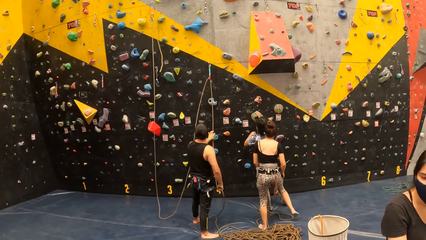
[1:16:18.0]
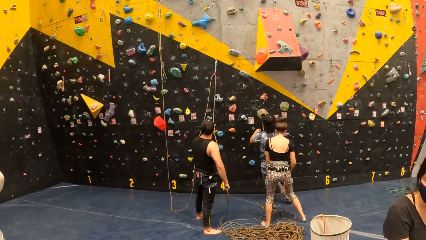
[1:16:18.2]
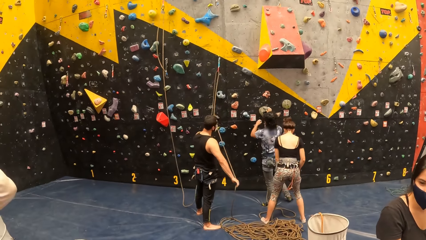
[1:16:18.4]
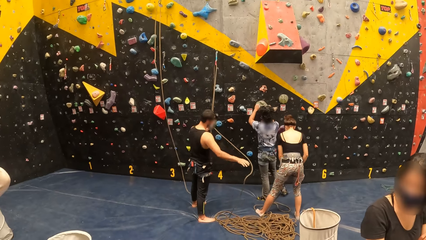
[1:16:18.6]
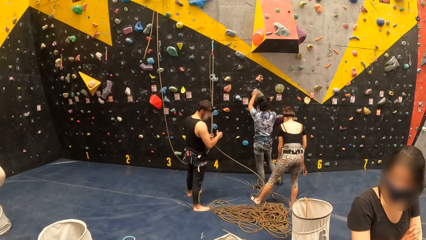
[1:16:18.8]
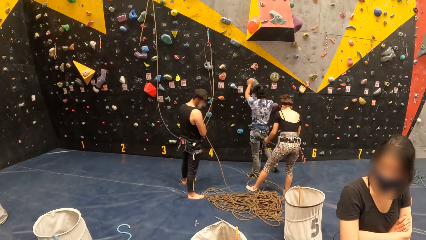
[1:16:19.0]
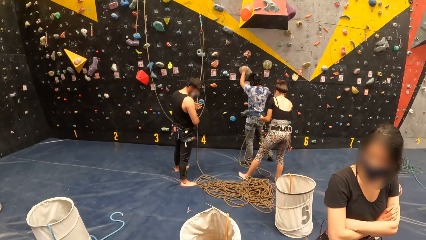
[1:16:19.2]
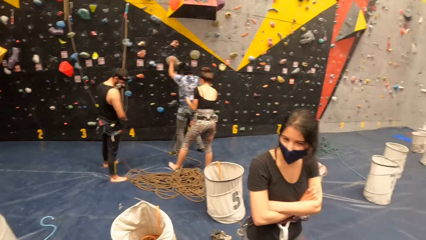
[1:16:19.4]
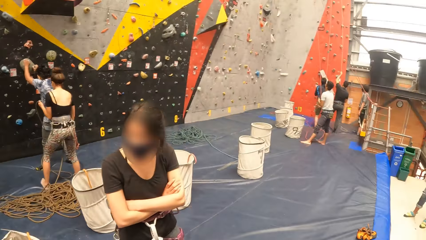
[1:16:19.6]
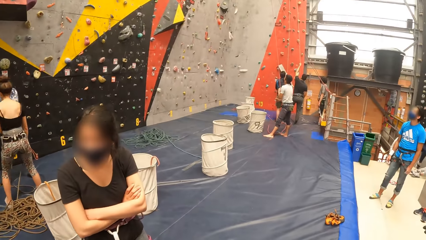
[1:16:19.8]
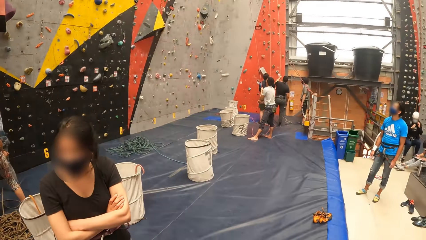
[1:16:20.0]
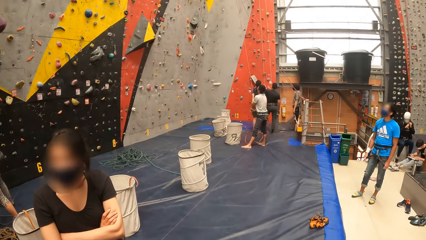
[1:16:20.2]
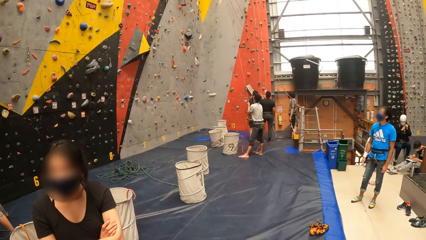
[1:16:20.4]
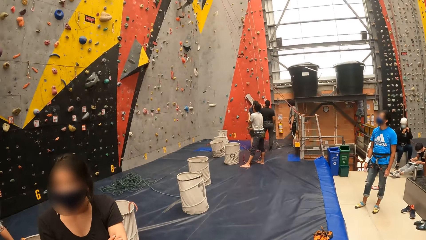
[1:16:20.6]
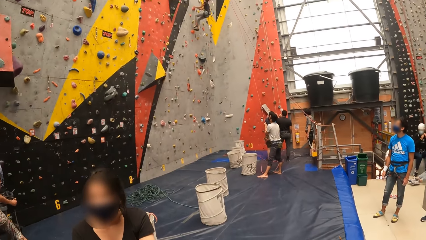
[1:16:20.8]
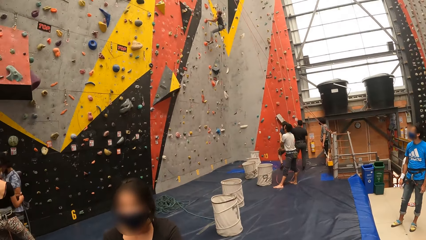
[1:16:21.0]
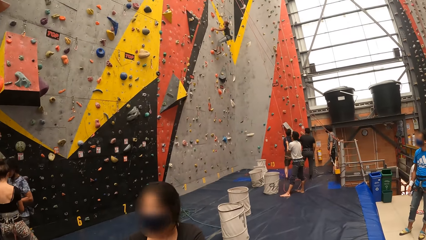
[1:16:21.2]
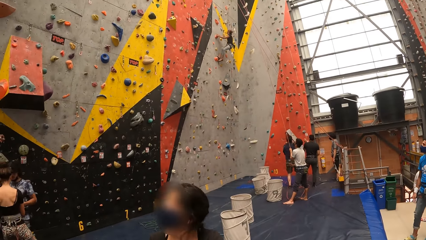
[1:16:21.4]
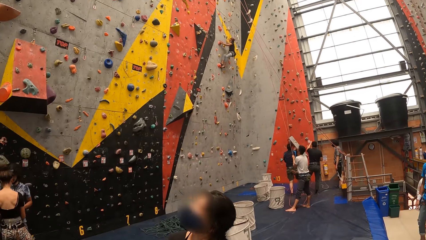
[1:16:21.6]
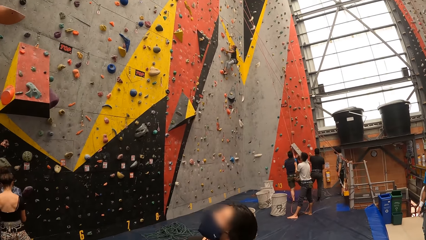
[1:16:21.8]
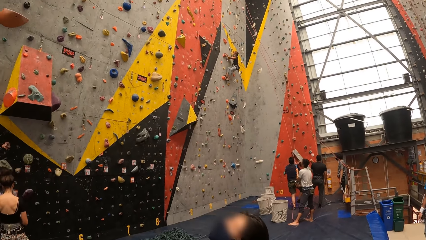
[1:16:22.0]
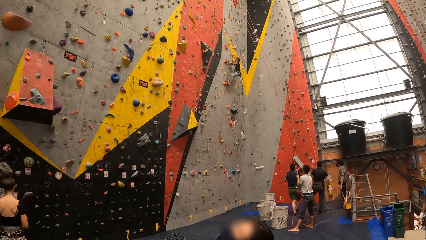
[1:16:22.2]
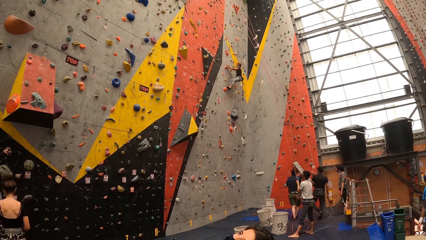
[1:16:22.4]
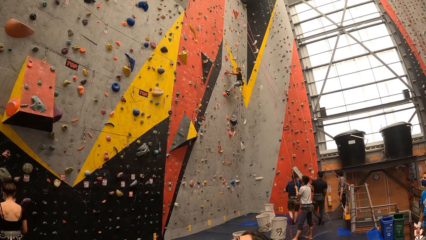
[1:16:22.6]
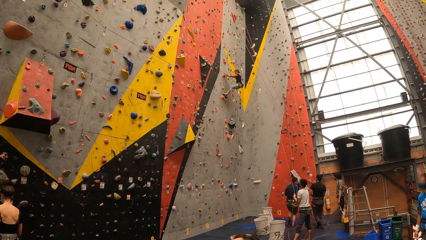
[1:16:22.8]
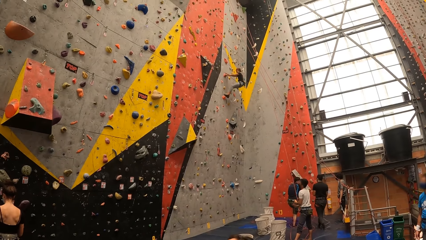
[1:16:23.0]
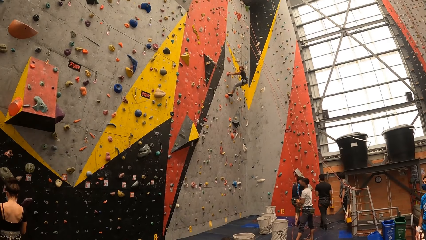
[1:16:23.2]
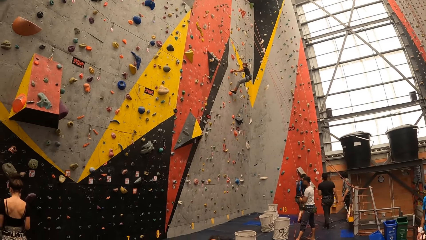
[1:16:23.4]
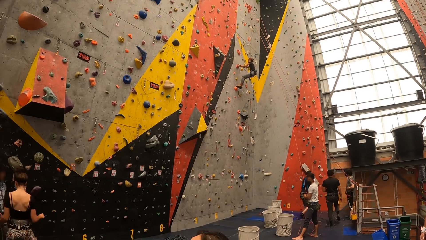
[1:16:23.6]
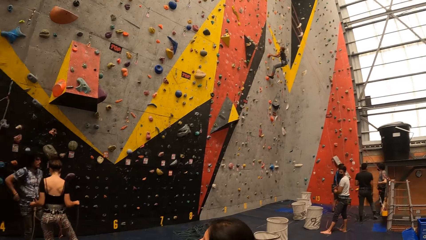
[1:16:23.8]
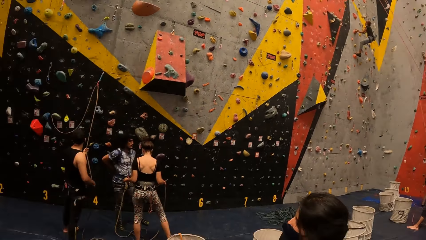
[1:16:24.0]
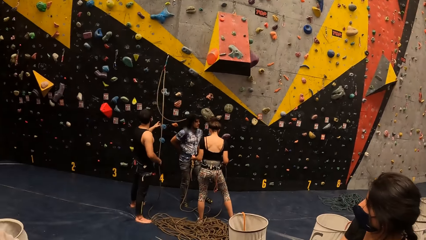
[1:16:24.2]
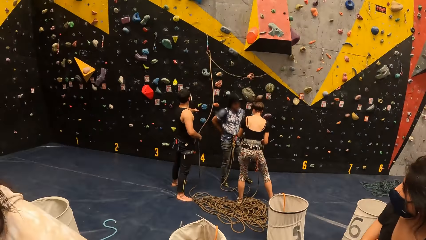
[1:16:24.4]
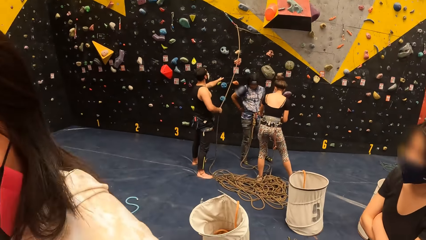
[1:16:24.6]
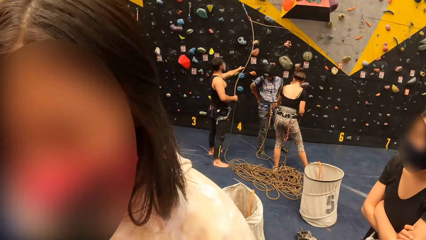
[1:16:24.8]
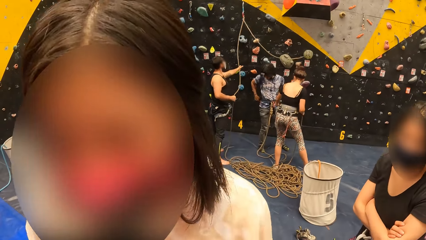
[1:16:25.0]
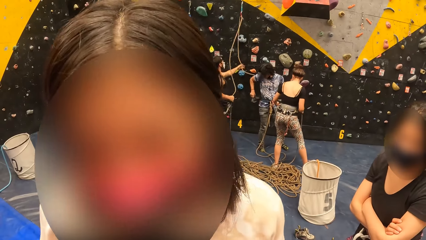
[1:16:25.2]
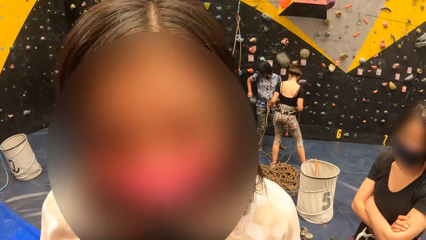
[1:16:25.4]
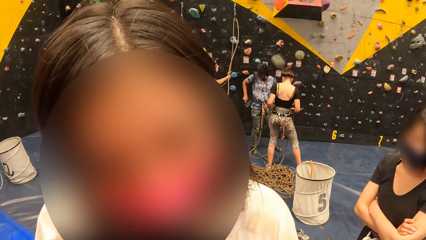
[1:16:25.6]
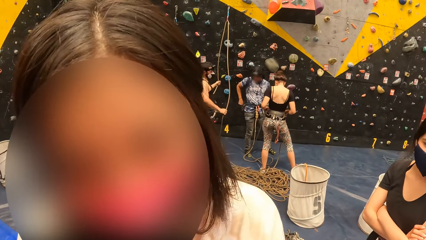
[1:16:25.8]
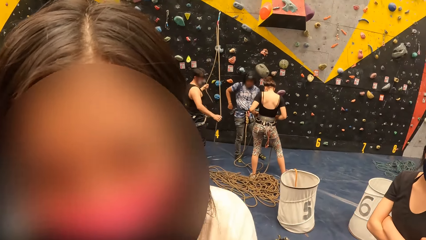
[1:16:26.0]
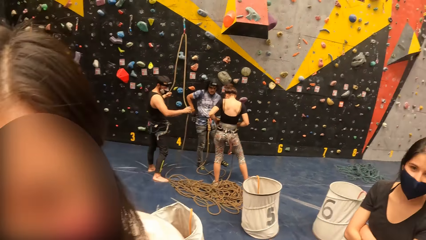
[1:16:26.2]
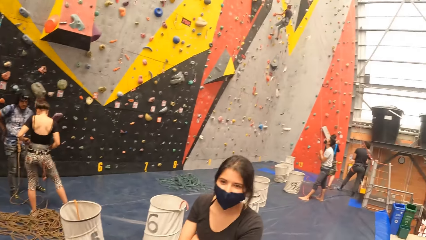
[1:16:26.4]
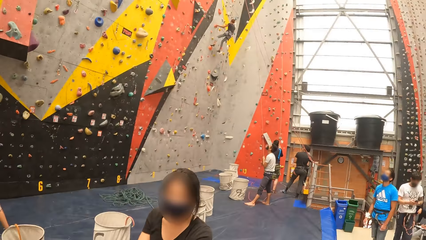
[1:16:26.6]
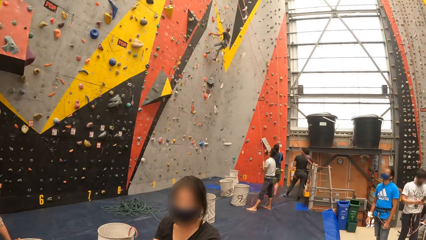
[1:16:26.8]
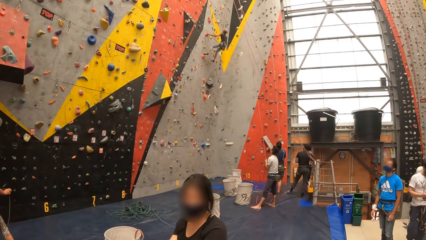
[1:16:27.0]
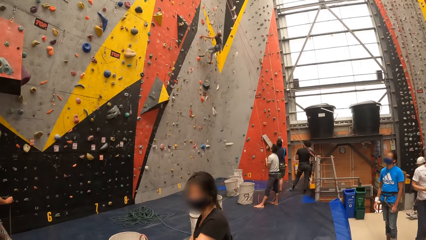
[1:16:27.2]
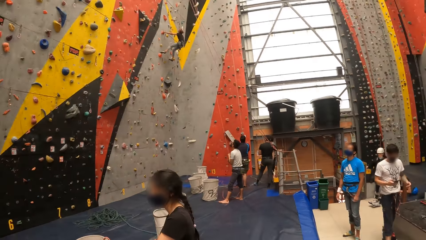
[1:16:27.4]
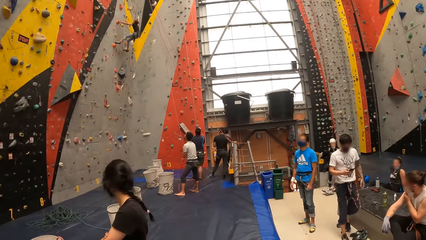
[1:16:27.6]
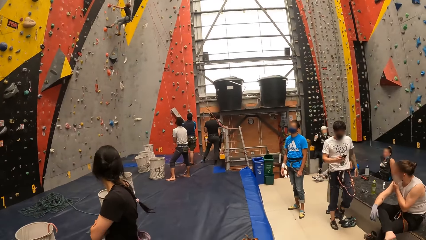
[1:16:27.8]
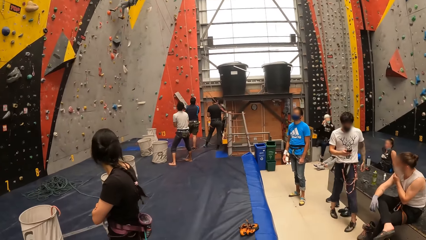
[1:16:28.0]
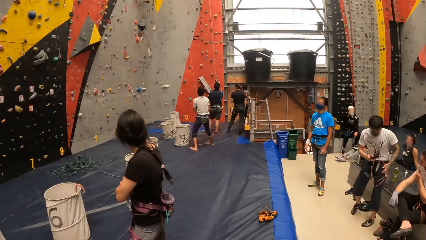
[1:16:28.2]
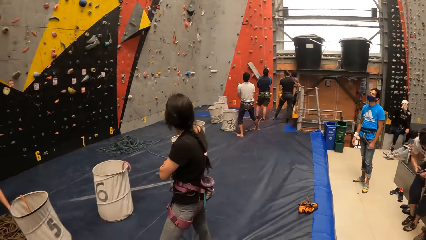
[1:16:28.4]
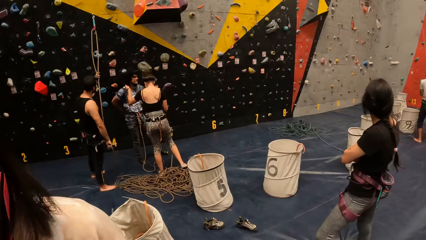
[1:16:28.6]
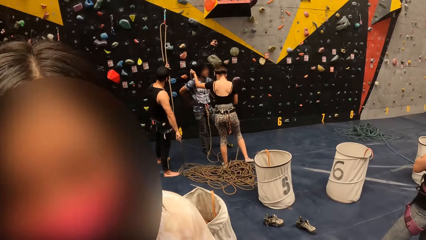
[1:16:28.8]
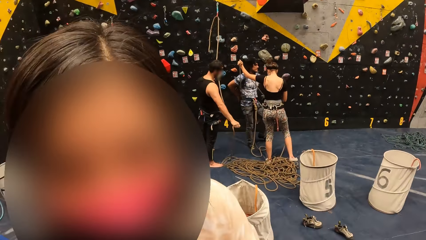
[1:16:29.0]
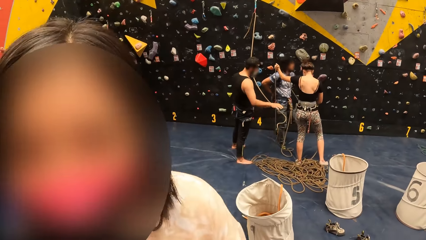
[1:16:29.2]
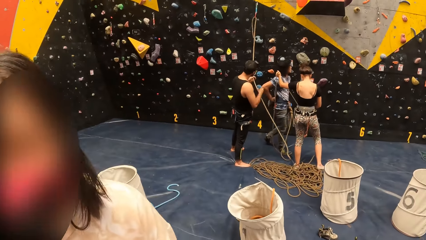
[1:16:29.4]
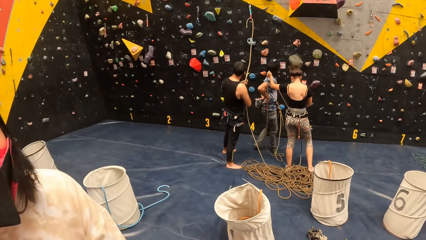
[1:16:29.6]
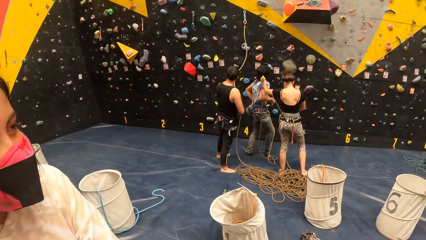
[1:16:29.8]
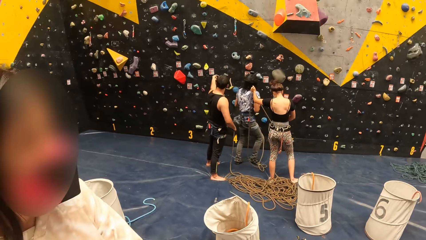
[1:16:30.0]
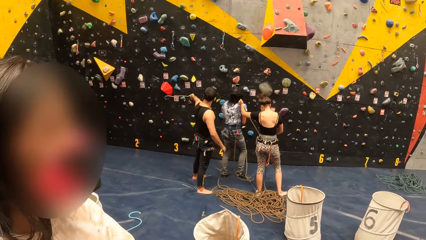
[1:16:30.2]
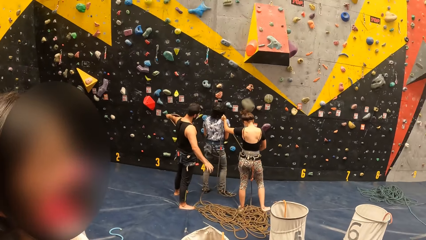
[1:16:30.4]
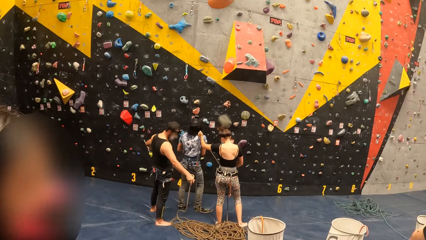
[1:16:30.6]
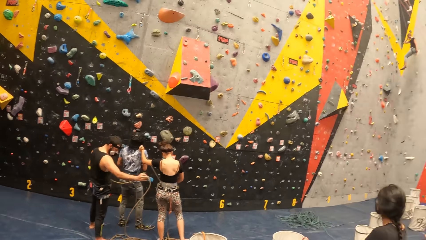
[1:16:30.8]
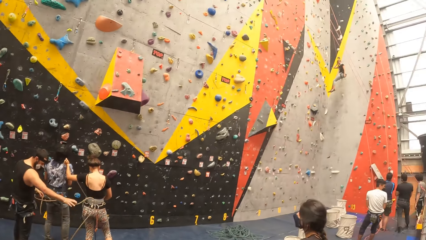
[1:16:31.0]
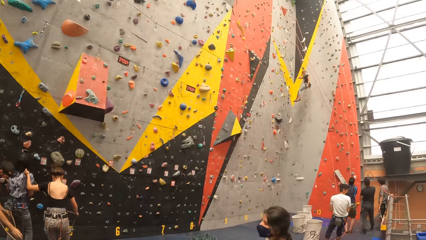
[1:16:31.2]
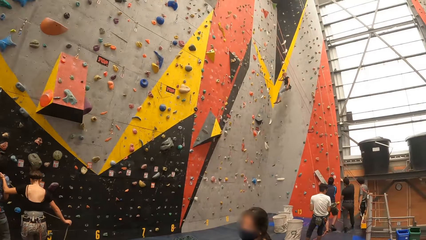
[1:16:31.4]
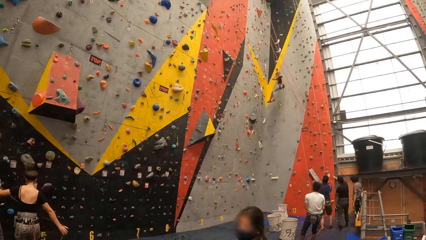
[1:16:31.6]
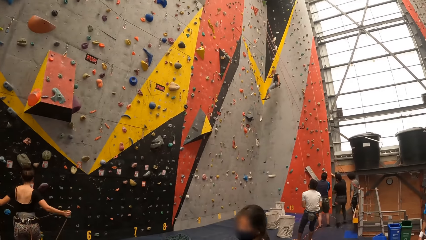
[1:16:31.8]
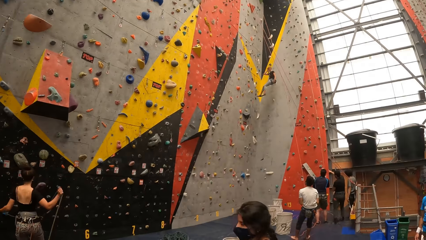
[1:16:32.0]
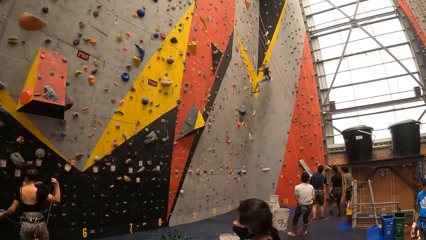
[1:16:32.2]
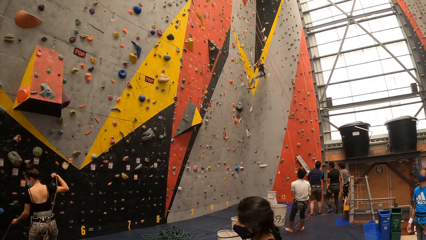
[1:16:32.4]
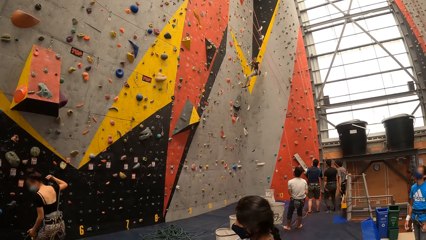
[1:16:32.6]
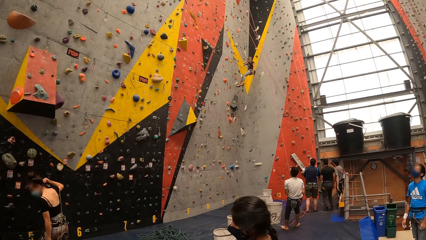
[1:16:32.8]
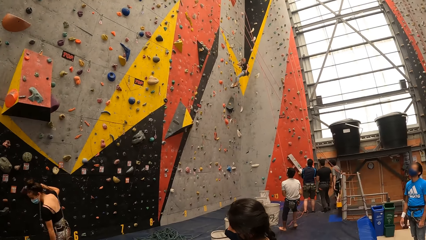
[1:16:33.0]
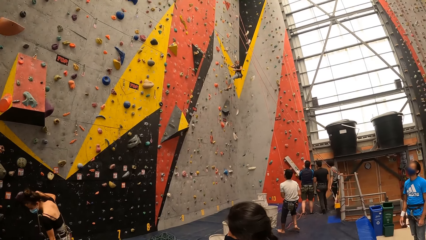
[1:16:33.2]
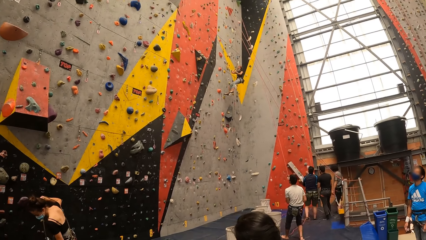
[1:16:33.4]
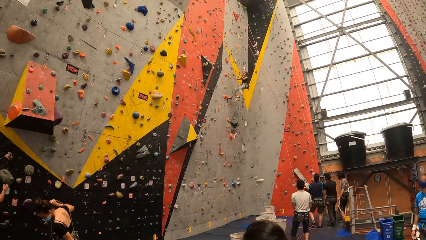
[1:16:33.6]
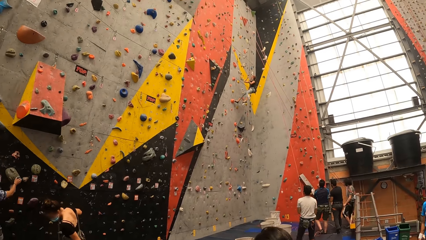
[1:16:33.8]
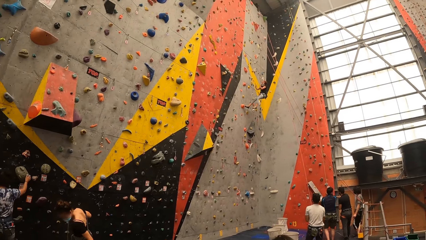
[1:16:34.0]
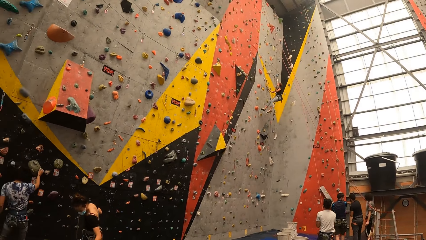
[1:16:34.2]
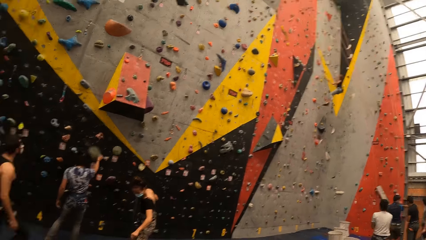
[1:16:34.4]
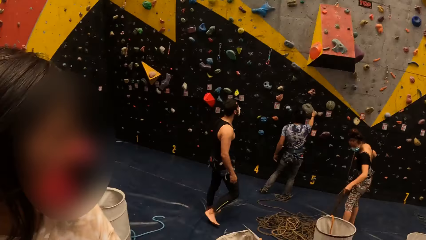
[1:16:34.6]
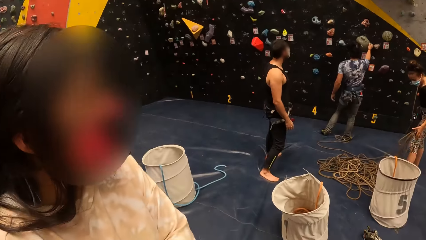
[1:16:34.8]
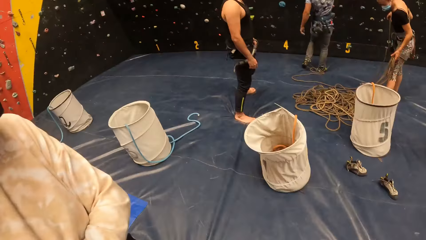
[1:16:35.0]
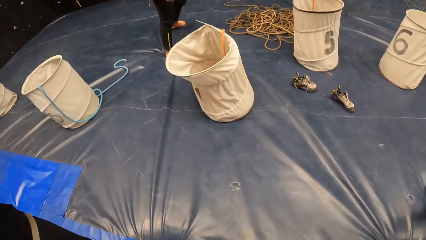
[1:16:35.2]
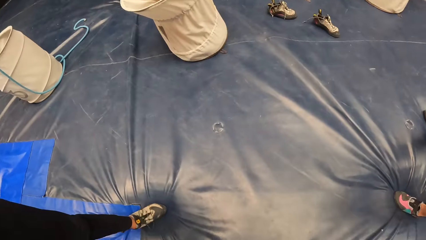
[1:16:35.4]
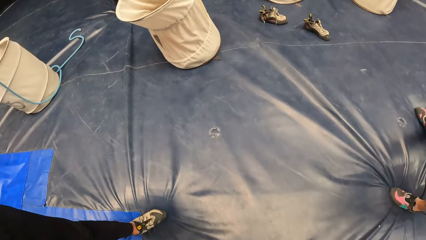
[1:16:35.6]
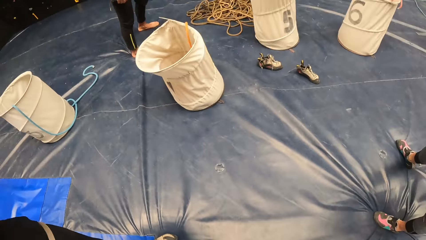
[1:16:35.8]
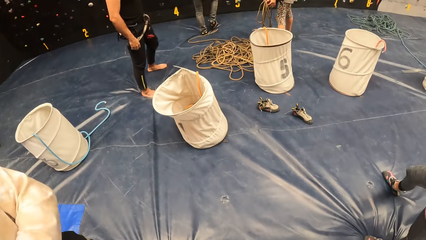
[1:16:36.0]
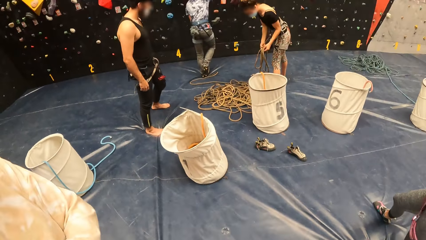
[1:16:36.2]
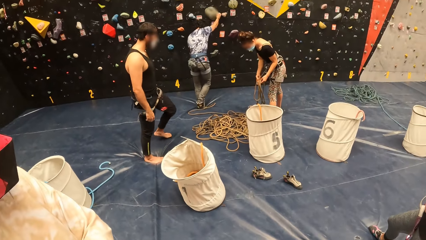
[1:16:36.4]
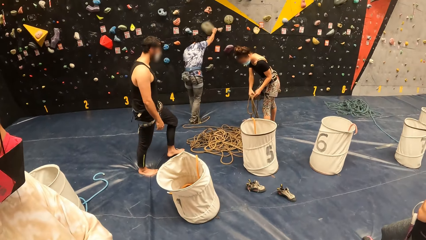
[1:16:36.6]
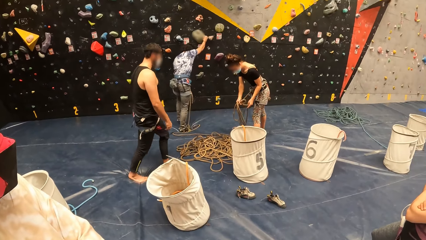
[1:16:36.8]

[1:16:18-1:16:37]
The camera wearer looks around the sports center. The lady interacts with the camera wearer. The camera wearer looks around the sports center.
